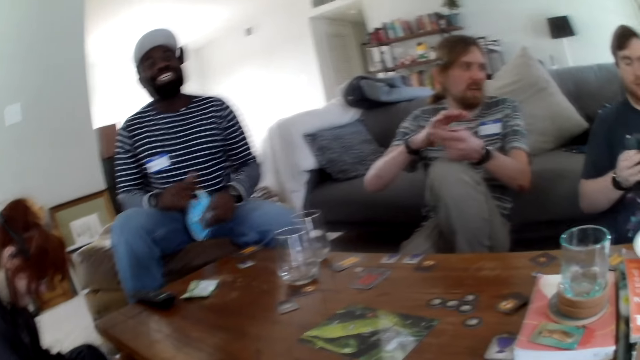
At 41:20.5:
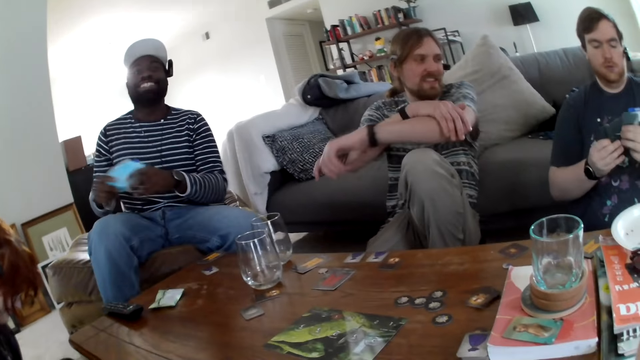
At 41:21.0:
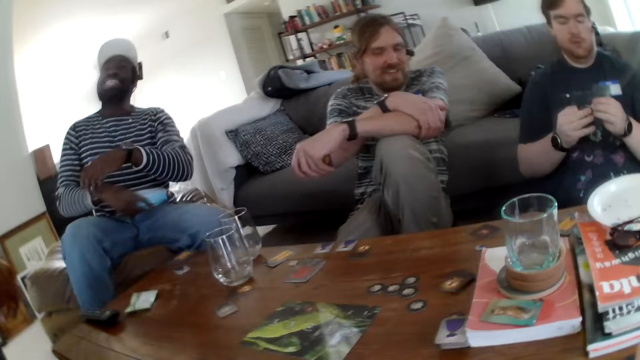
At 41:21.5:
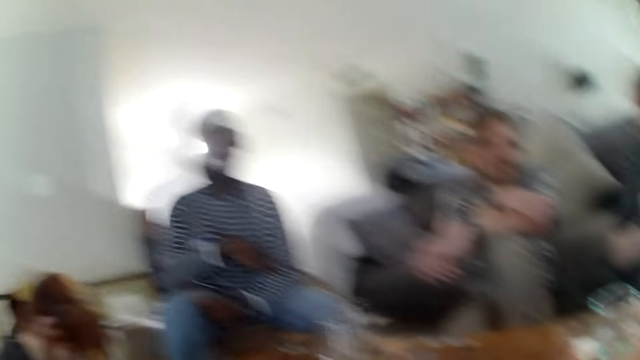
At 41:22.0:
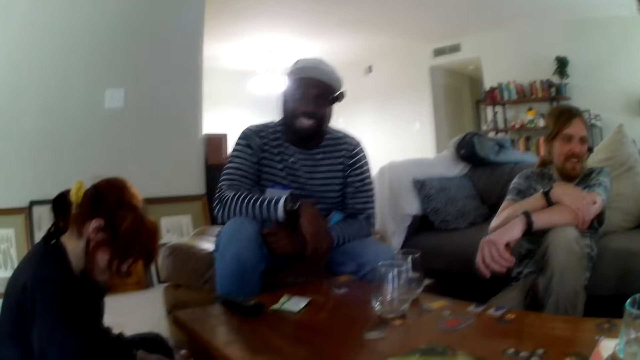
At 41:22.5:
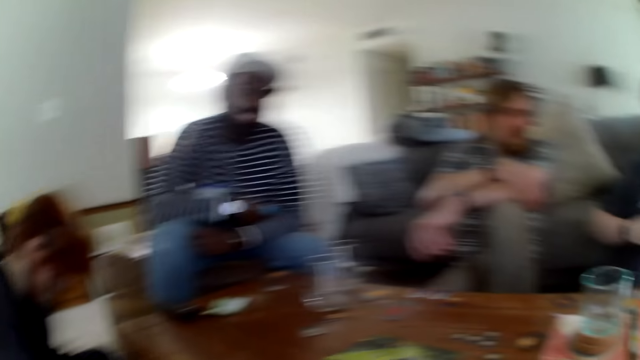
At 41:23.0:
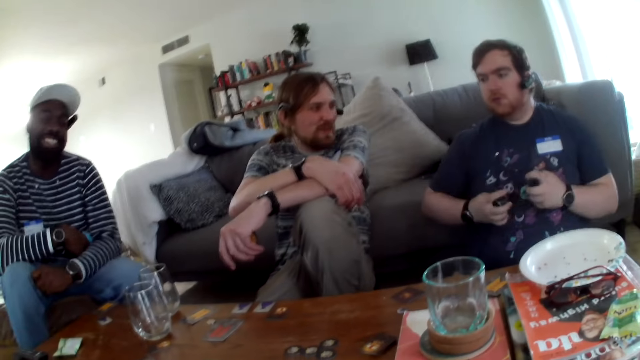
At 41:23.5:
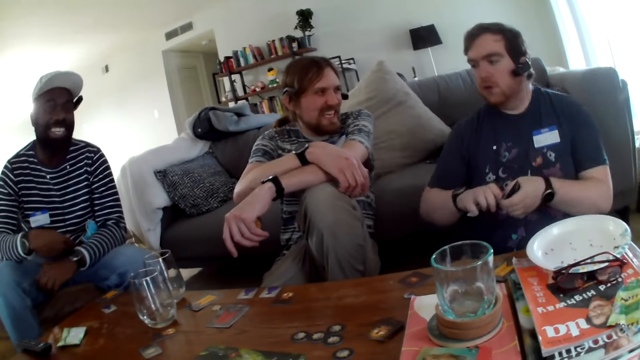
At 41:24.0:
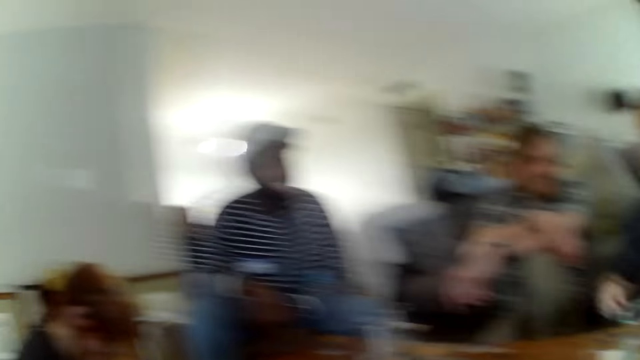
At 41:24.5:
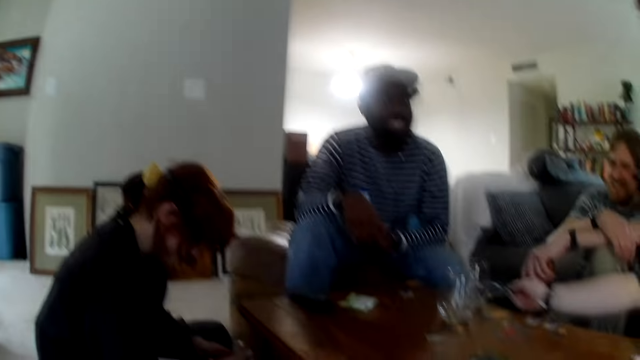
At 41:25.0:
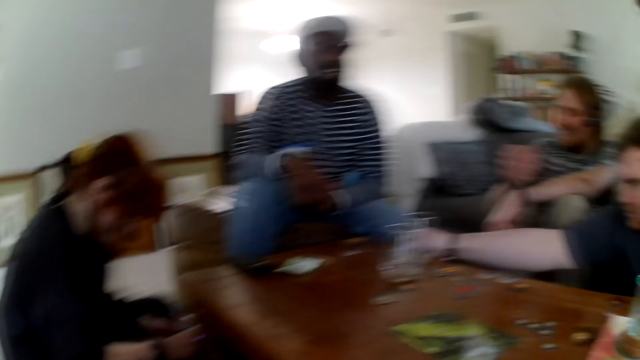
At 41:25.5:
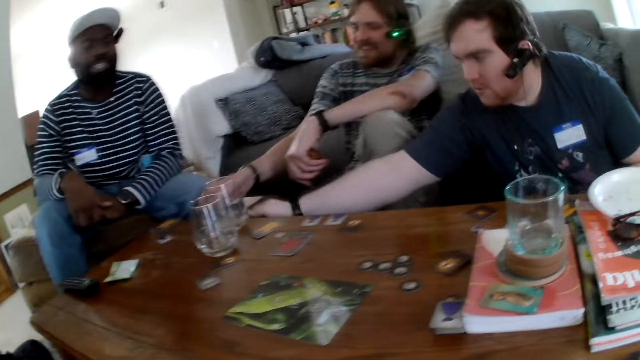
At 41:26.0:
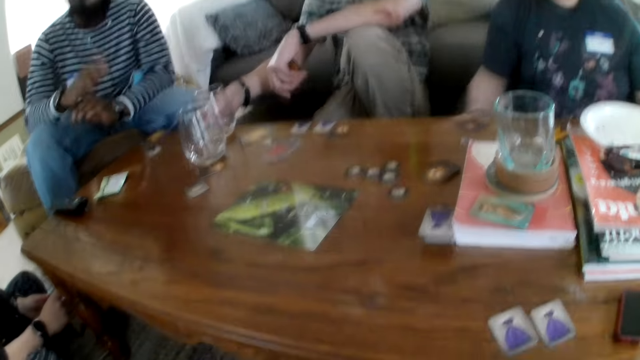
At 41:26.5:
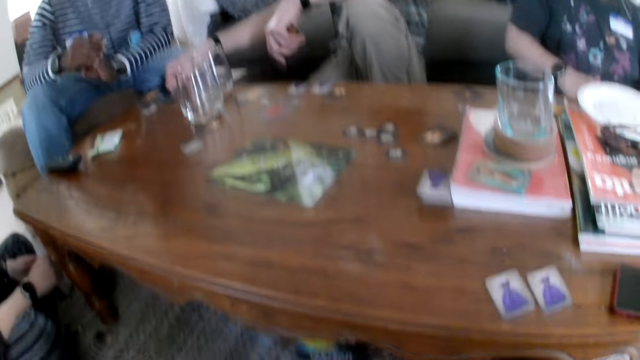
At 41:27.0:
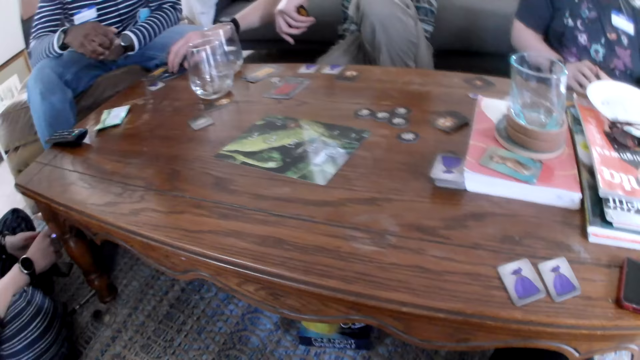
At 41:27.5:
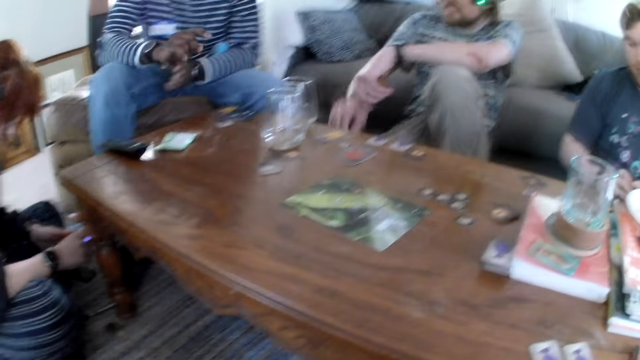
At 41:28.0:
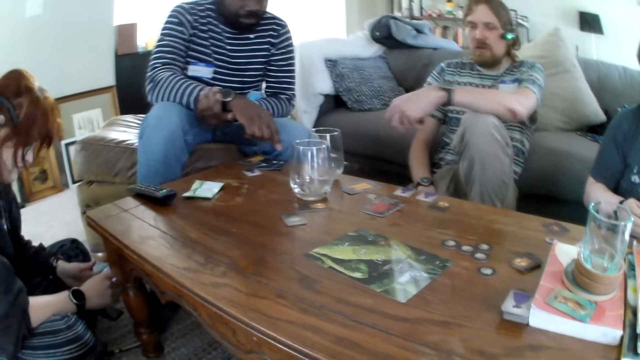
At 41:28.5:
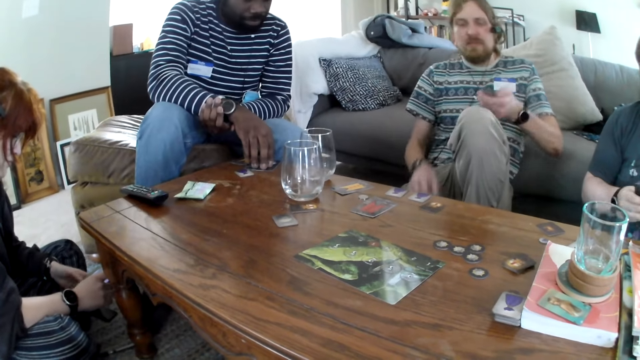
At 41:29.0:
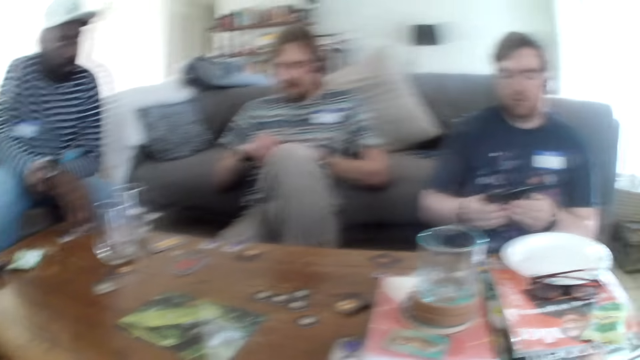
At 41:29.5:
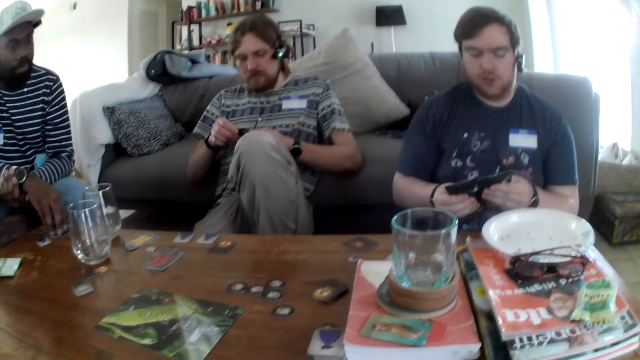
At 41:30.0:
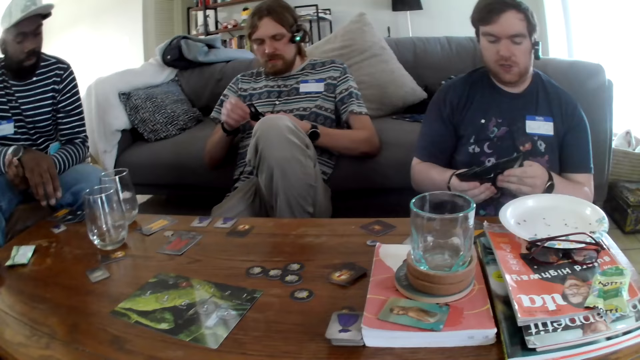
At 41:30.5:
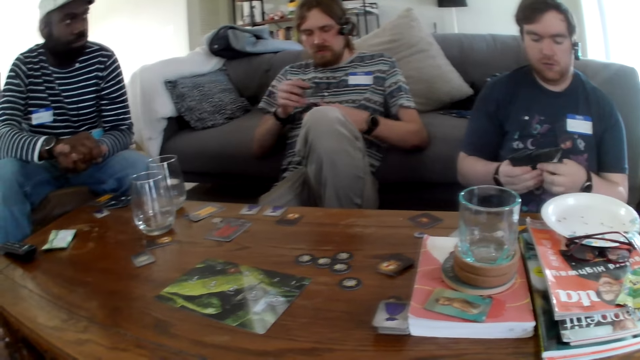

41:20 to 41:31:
A man folds the hand. He talks to another man. The other man puts the card on the table. The first man picks the game. A person picks the card game. A third man touches the card.

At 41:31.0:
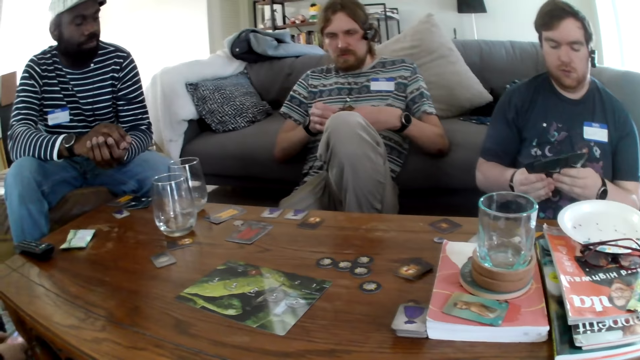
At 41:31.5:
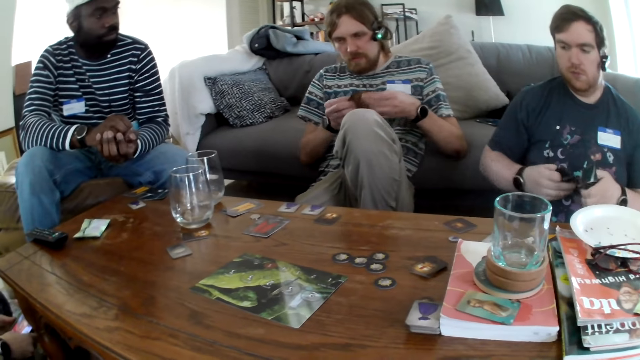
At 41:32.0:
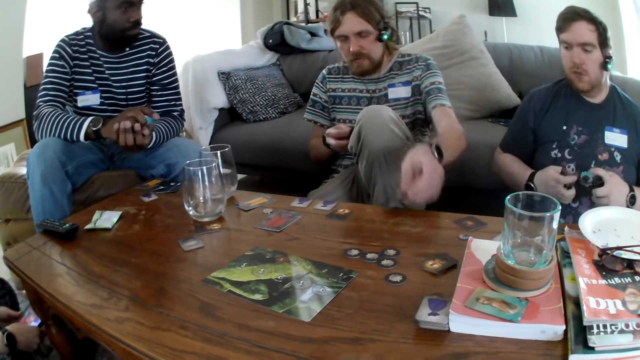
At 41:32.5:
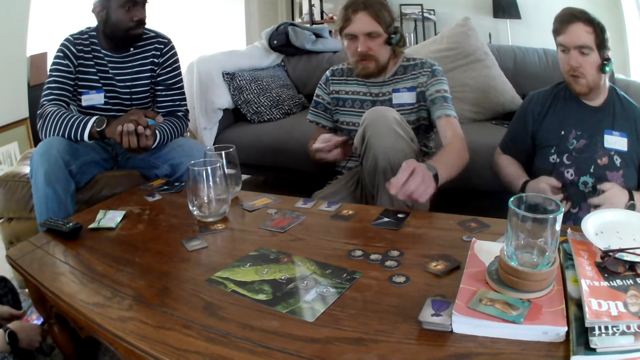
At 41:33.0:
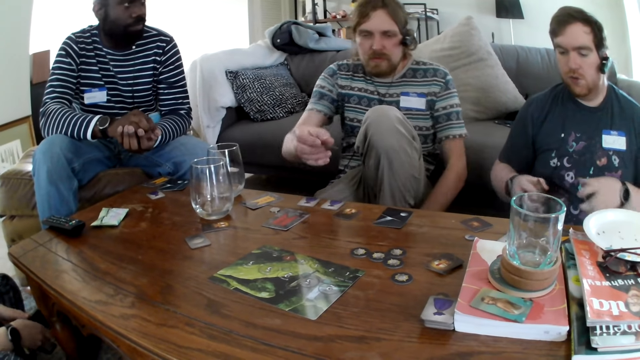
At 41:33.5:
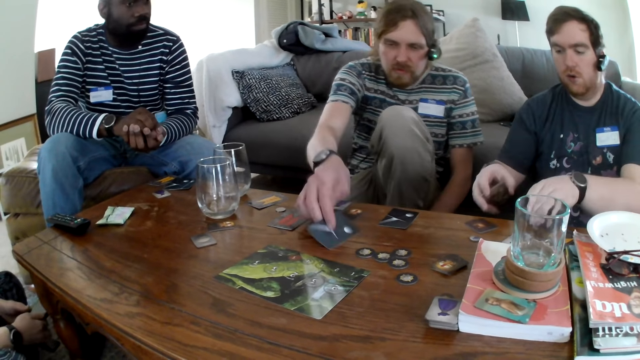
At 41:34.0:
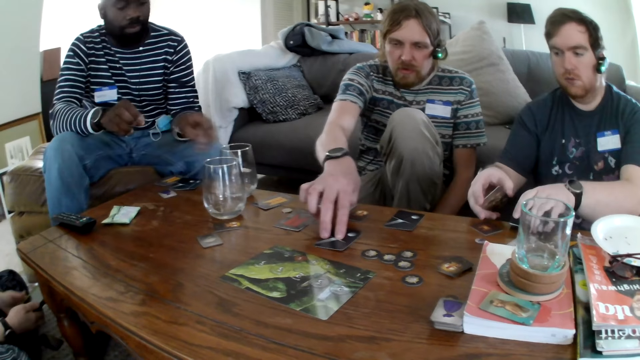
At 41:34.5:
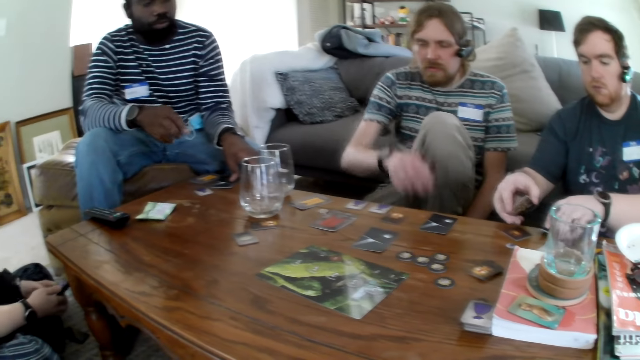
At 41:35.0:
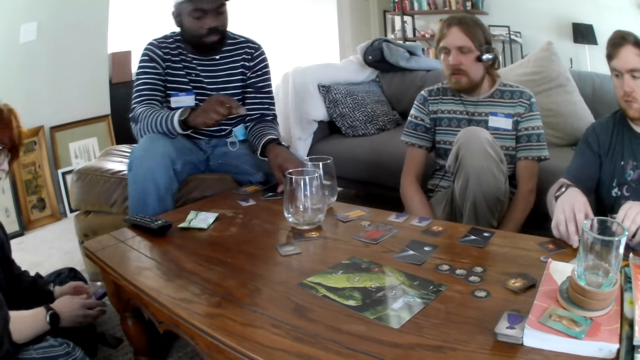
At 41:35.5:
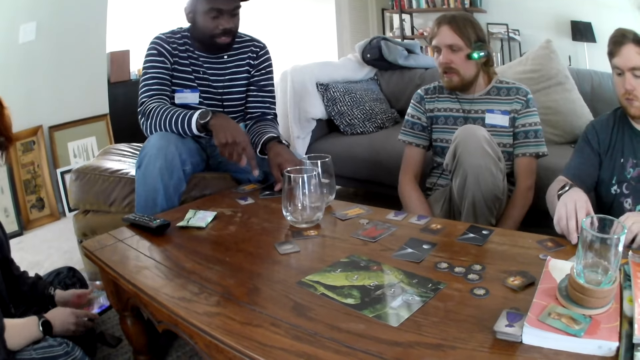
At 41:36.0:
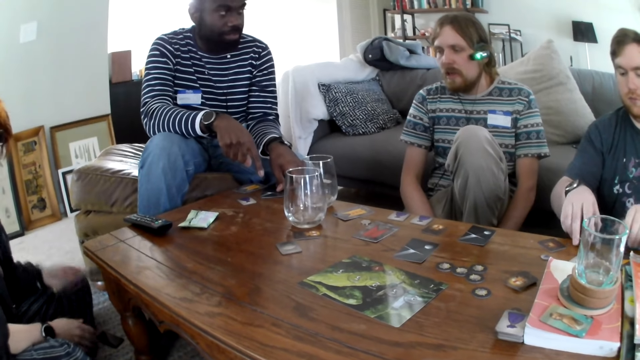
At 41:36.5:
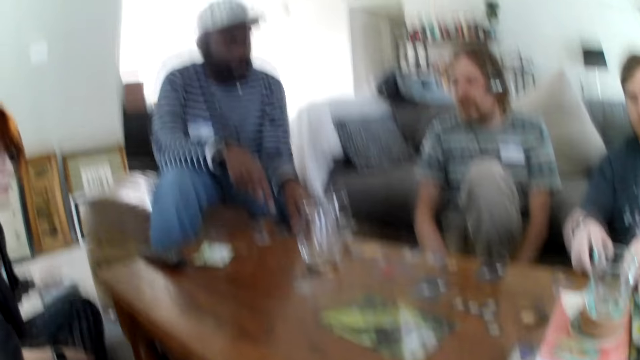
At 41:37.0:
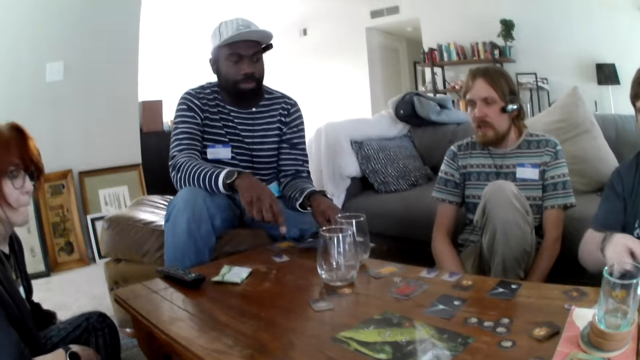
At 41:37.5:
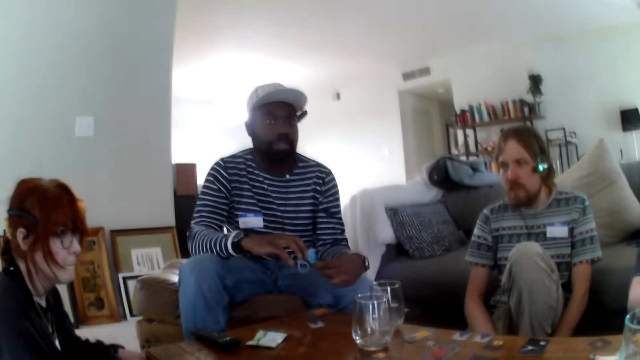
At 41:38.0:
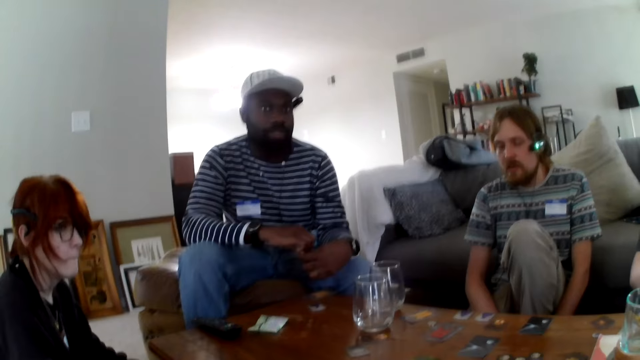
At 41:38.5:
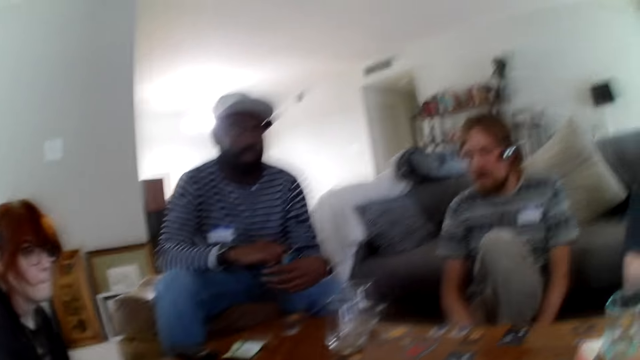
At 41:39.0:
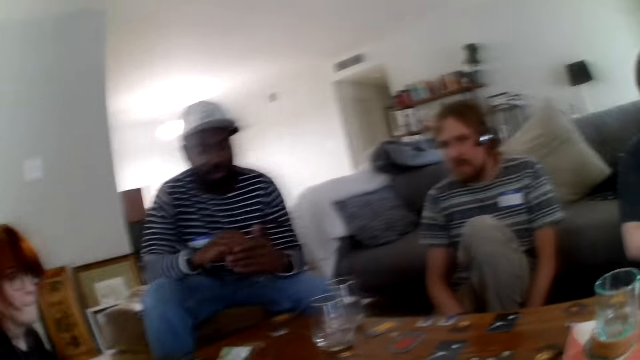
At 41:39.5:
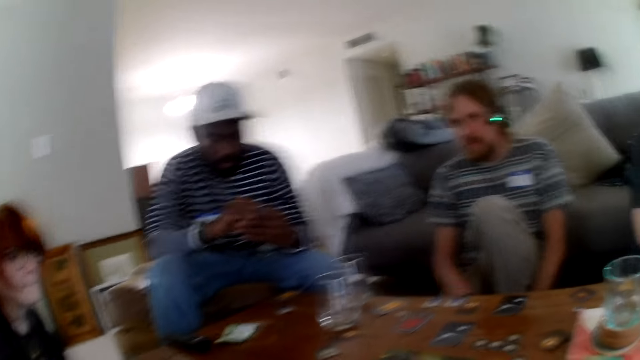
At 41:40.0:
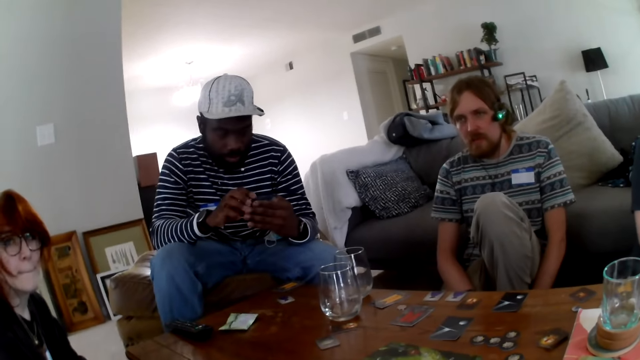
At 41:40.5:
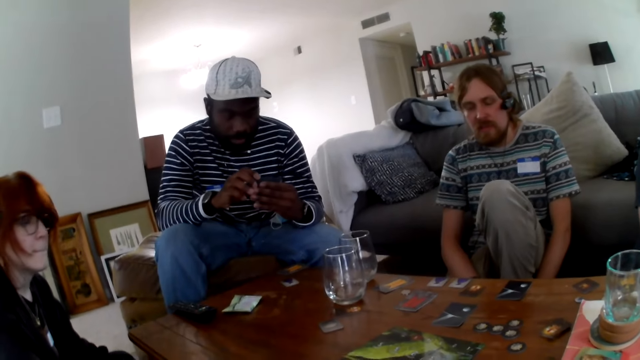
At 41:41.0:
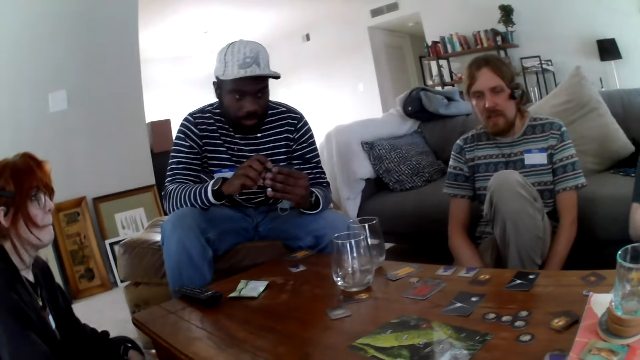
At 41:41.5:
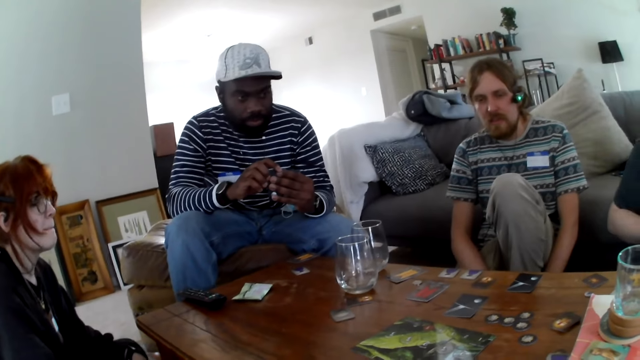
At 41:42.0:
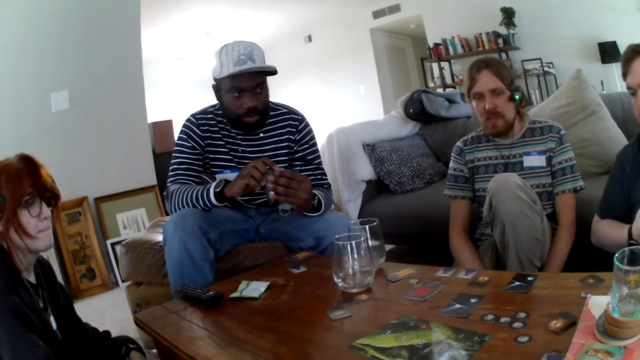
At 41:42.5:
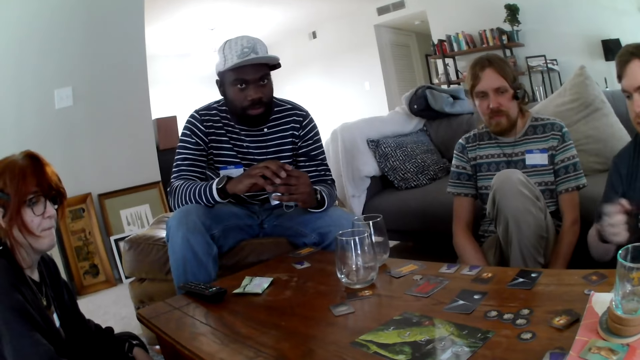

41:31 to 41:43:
A man puts the card on the table. Another man puts the card on the table. A person talks. A woman puts the phone down. A third man points the card. The first man talks. The third man picks up the card. The camera wearer talks.
